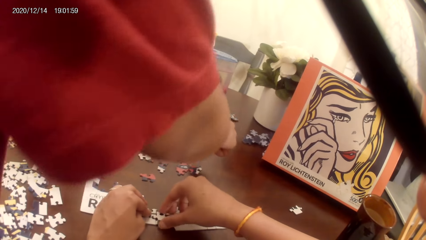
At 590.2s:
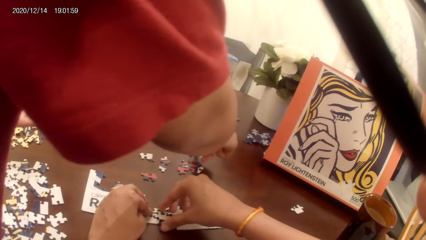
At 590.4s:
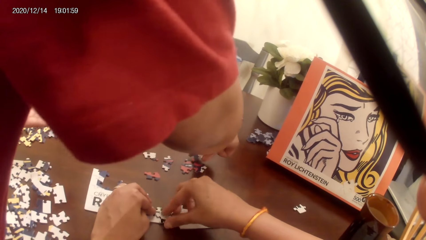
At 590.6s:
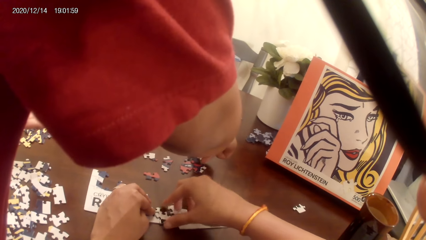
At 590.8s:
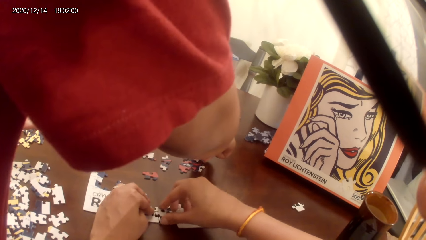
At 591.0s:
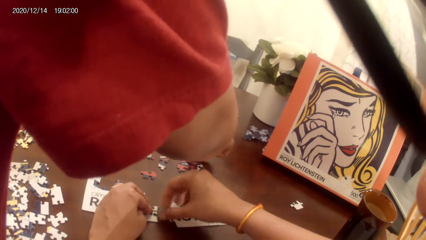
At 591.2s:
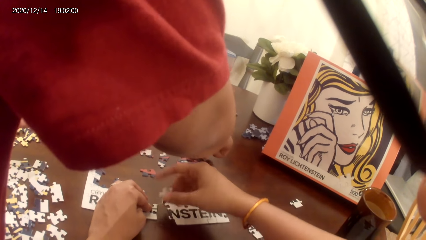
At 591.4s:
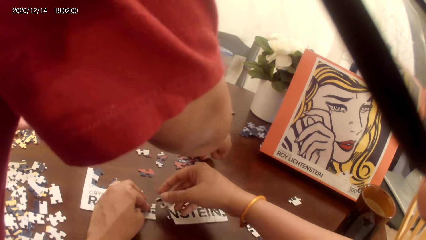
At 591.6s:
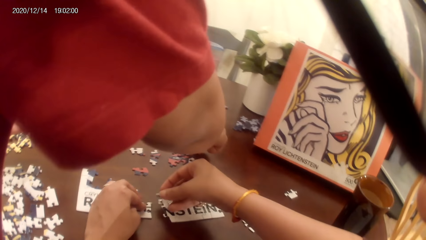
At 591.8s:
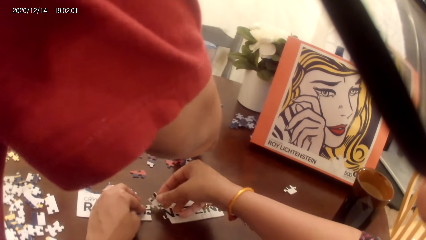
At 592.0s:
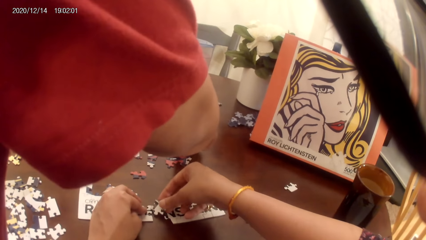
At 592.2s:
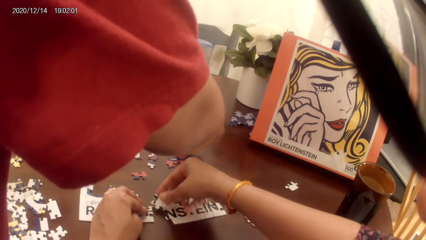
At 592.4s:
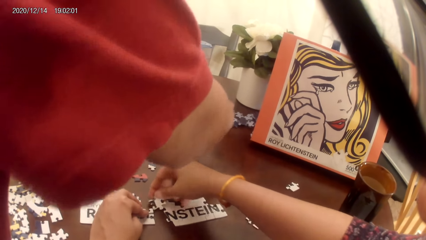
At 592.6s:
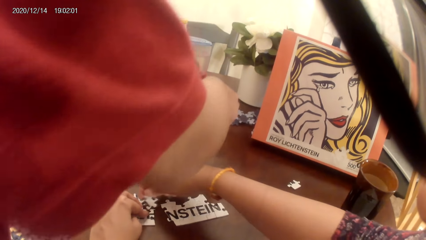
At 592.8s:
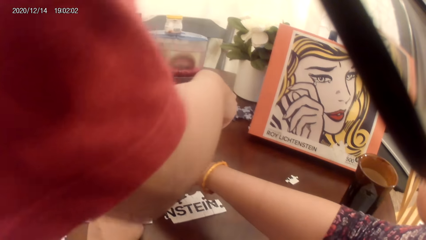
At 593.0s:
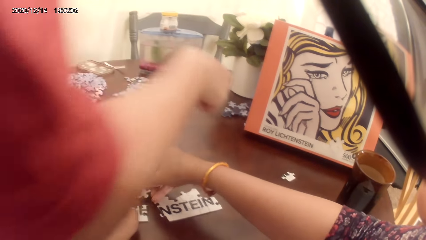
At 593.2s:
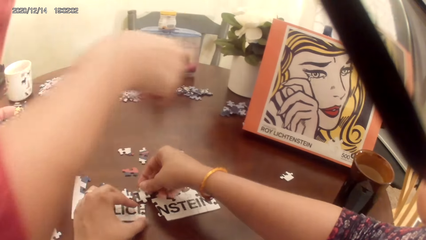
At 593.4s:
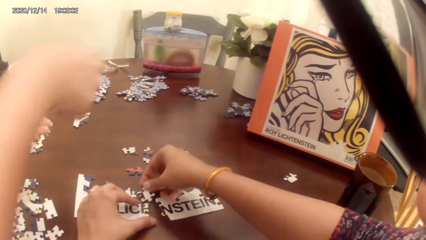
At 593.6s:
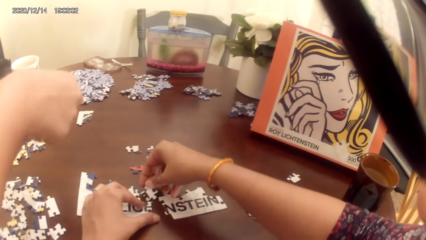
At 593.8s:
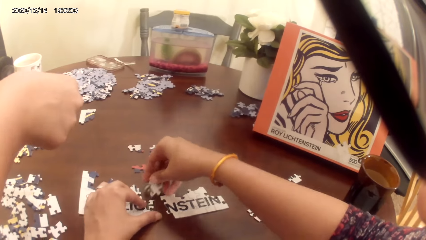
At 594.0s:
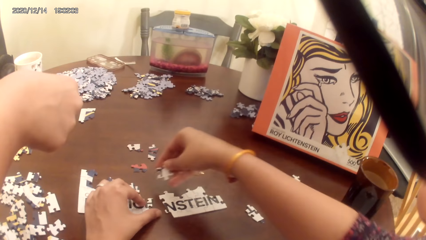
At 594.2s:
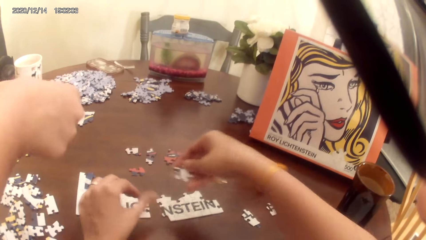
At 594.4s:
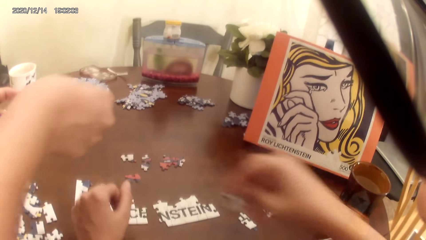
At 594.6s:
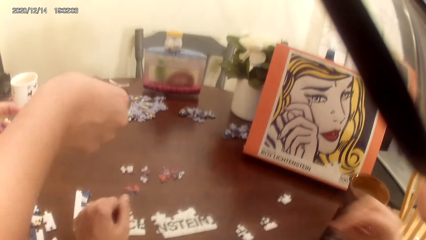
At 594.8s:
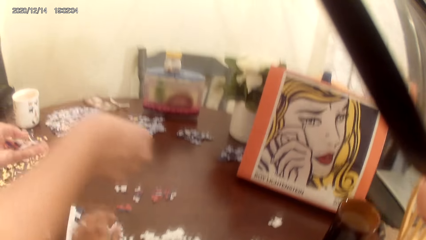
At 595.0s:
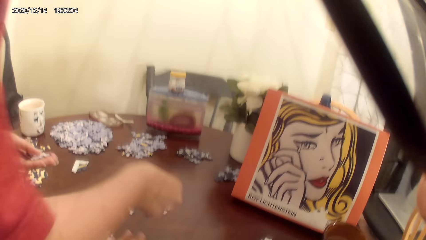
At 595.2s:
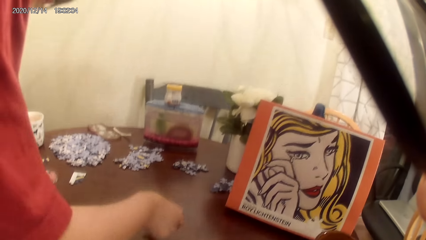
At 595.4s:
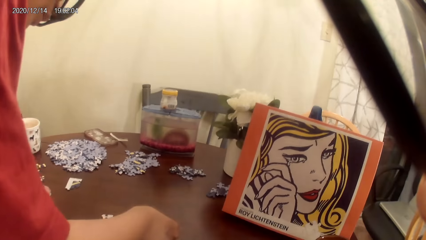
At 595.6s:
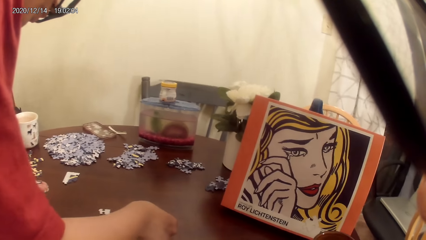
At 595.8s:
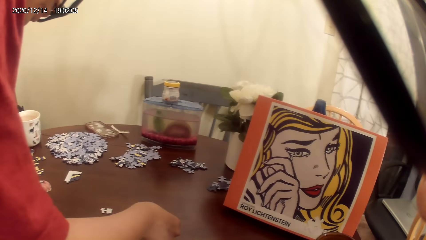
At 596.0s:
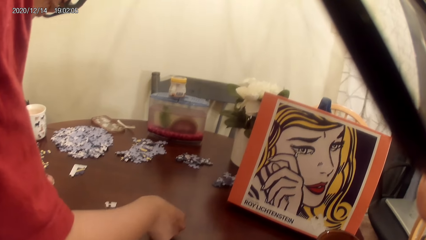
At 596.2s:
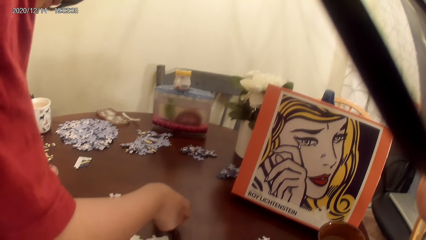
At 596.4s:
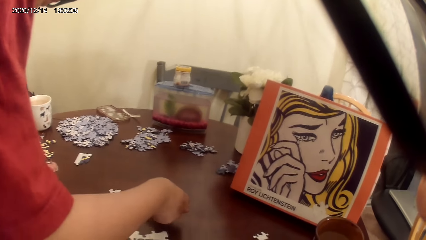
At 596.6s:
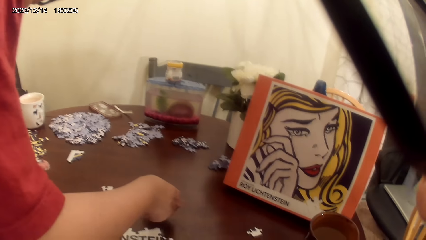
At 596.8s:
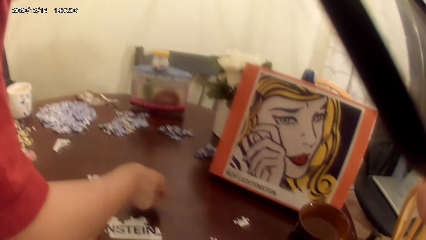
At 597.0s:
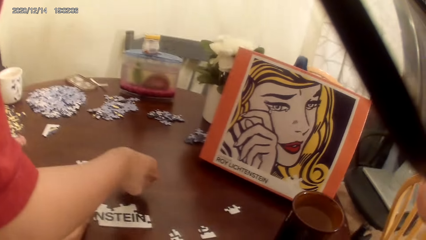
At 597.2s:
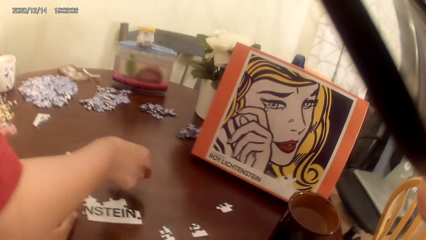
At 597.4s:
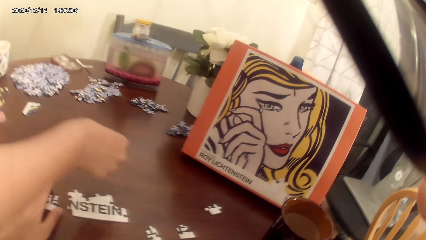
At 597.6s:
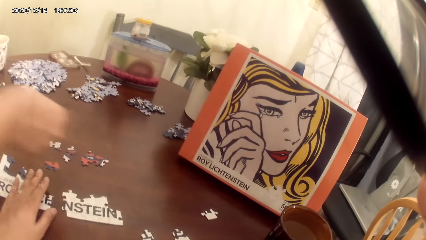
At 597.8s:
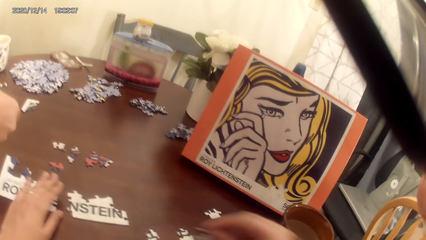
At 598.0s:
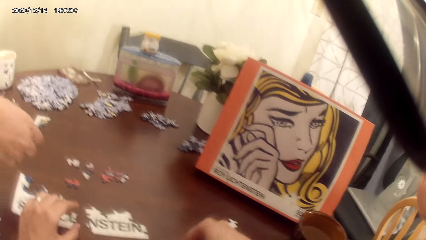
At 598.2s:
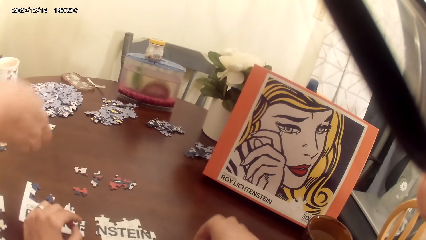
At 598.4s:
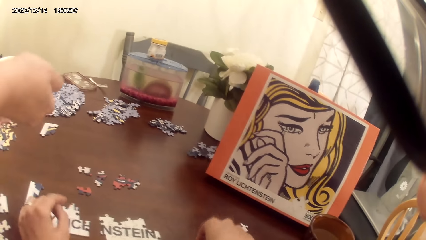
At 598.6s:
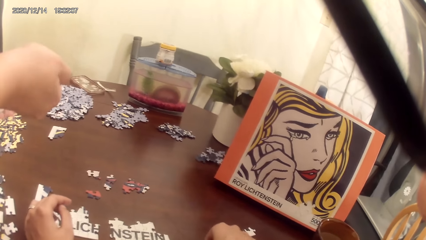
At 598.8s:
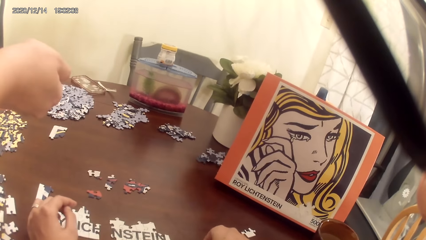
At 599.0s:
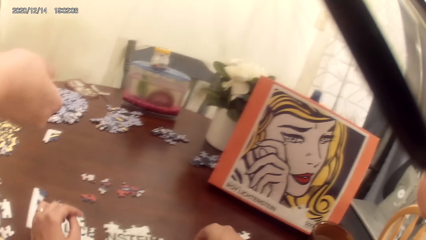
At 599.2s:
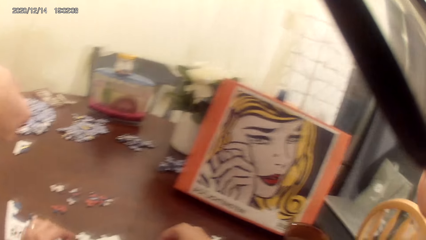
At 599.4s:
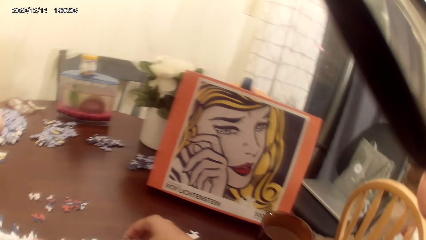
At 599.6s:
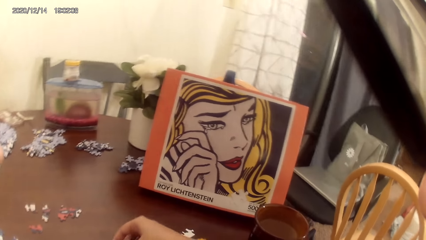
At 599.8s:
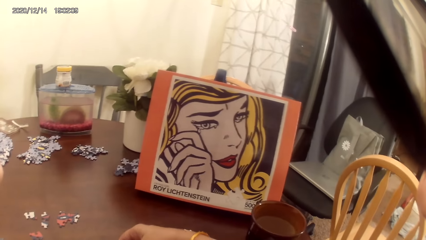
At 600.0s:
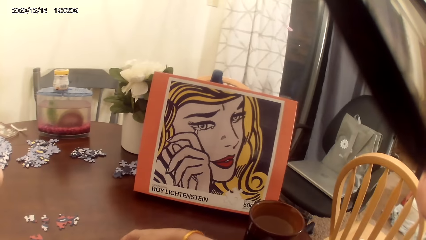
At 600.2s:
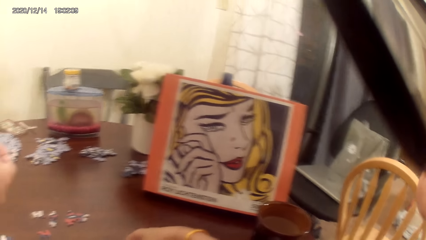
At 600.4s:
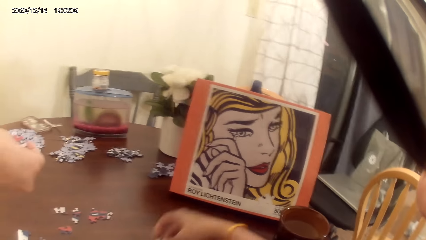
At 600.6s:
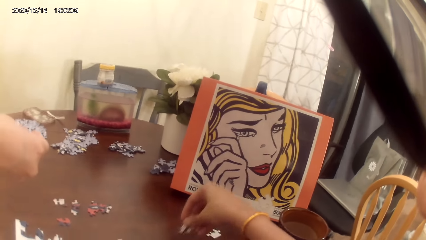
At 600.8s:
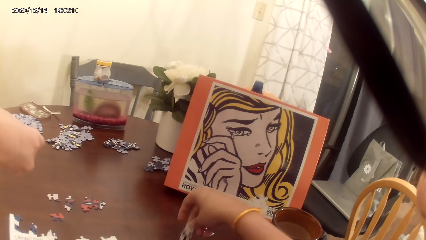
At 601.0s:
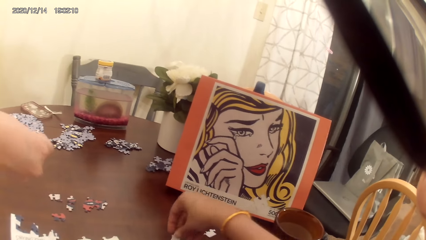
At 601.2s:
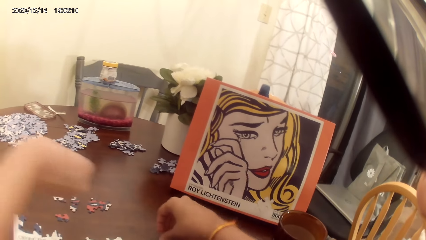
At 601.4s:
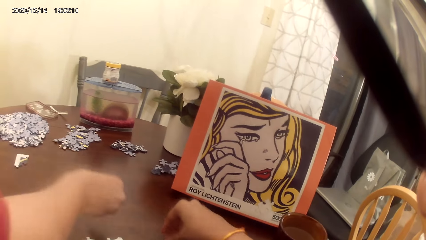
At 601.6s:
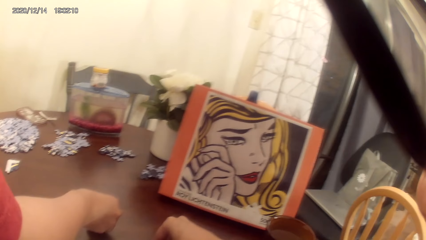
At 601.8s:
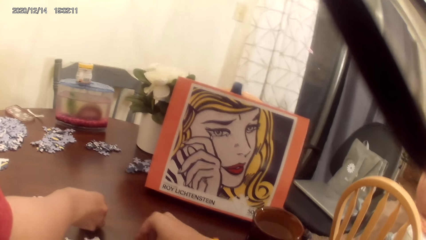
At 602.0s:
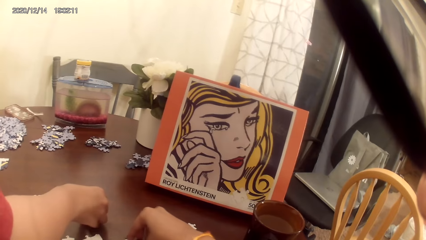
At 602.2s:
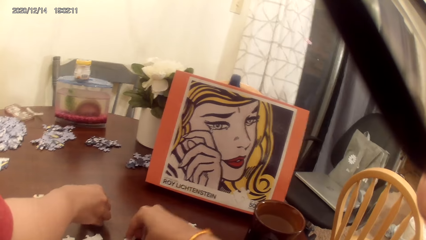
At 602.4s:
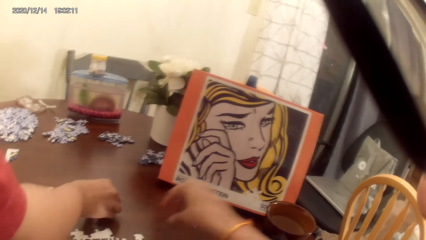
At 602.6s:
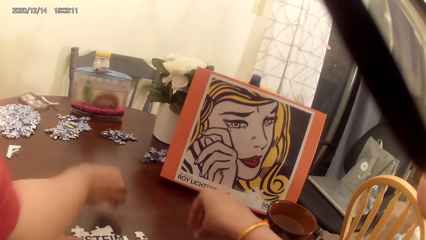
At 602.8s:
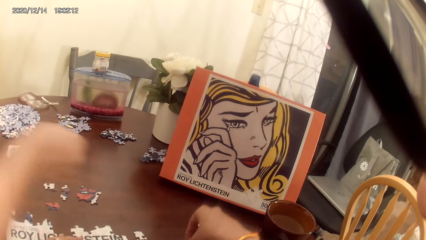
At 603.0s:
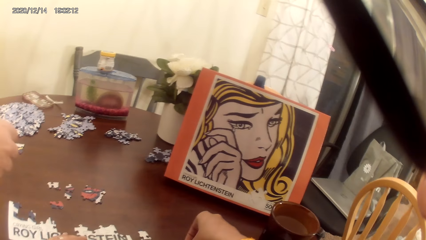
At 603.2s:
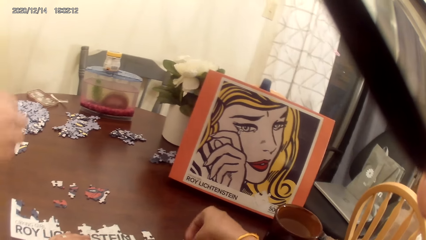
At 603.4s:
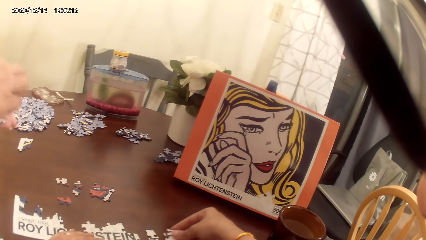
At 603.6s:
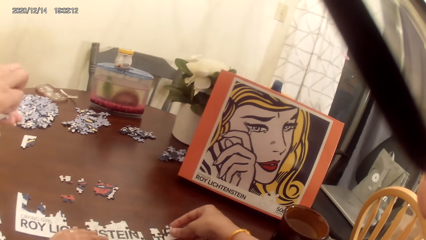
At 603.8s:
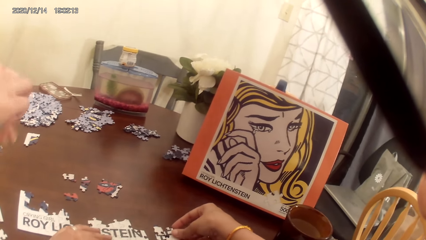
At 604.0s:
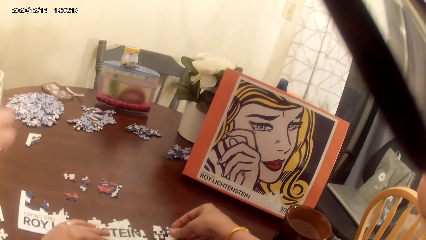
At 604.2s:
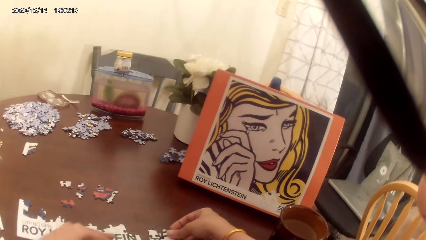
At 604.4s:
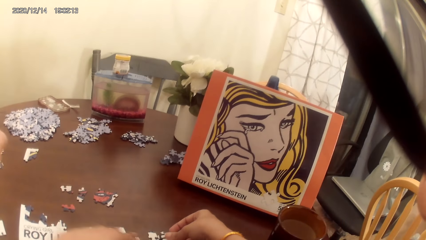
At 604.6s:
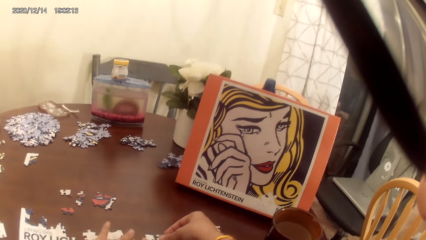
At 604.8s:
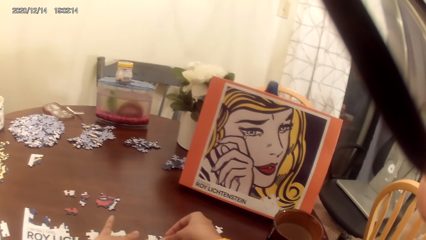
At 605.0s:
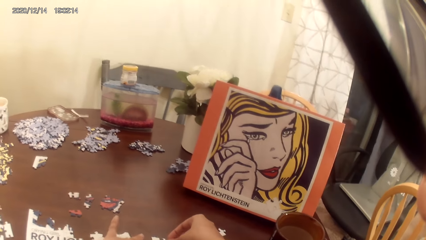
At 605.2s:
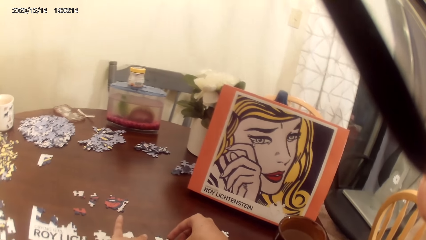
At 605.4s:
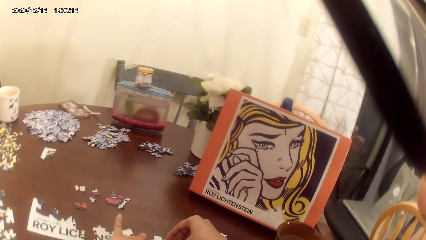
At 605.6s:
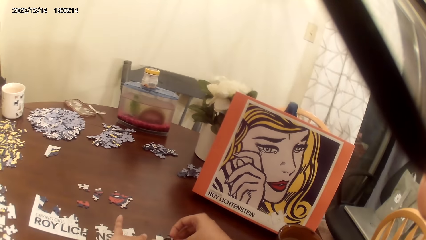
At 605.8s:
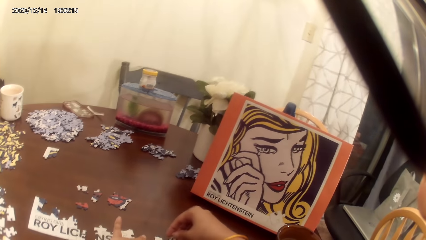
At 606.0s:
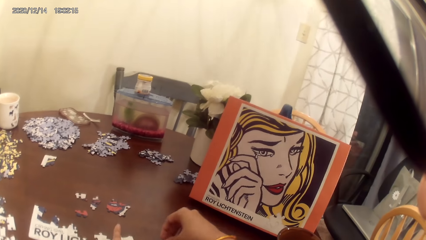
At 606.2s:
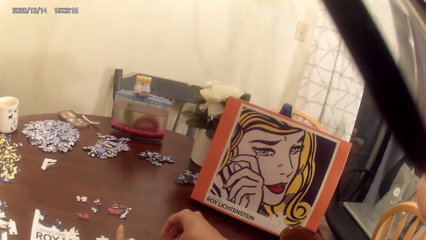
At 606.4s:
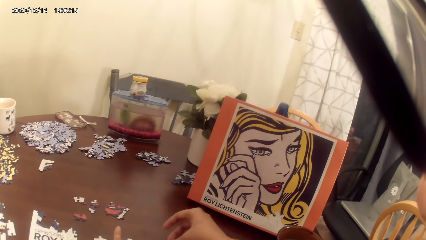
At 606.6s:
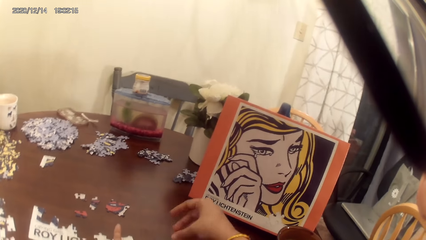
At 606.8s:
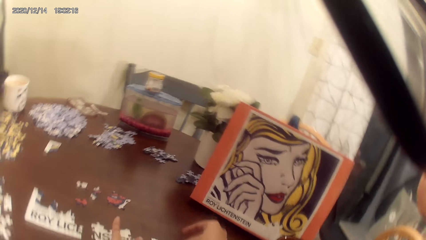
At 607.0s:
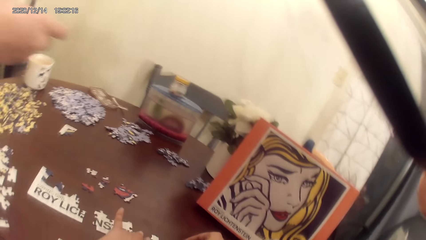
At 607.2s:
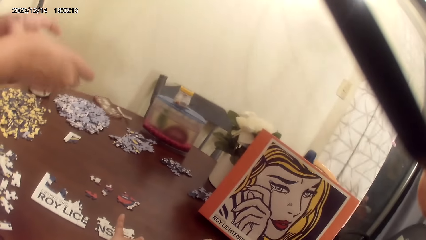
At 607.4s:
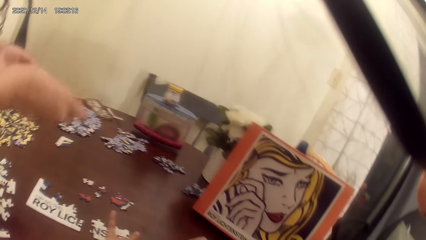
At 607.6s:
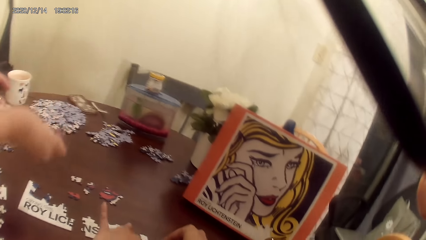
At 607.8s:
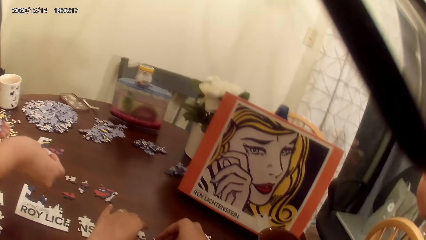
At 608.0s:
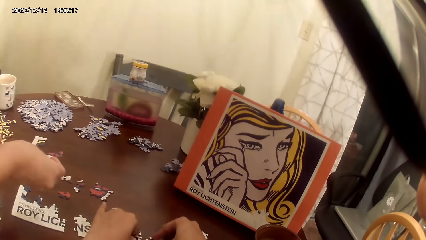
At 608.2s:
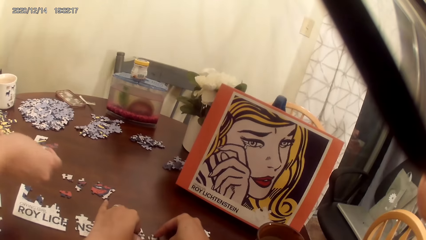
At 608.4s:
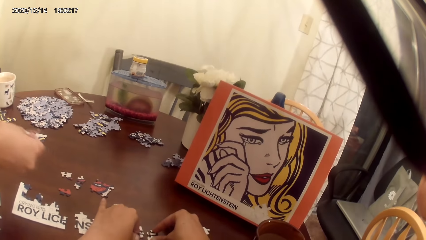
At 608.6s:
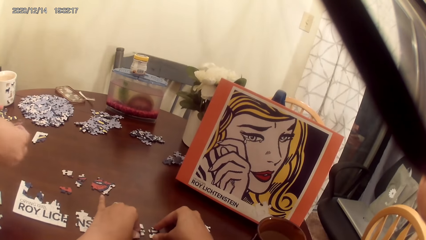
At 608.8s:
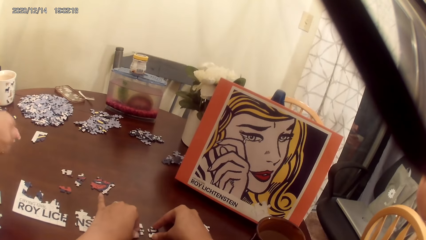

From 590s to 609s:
A lady puts the cards on the cardboard. The camera wearer picks up cards on the cardboard. The lady plays the dominoes game. The lady places puzzles on the table. The camera wearer and the lady act on music from a radio. The camera wearer and the lady play the dominoes game. The camera wearer acts on the music from the radio.
